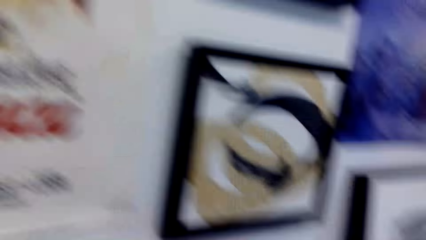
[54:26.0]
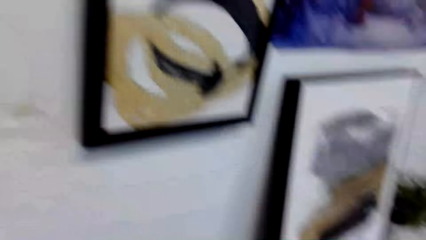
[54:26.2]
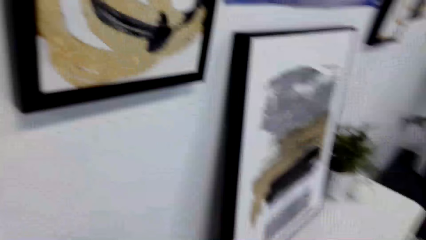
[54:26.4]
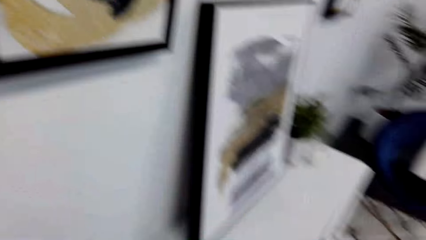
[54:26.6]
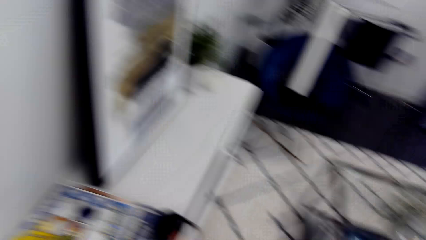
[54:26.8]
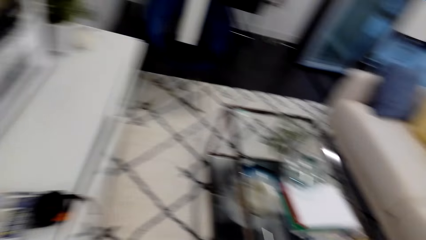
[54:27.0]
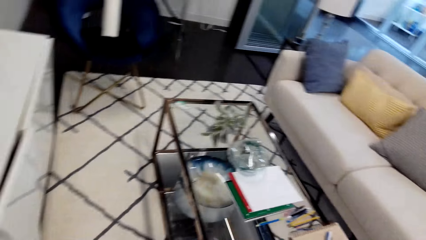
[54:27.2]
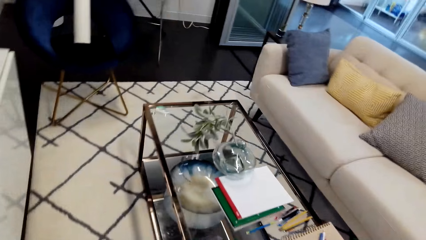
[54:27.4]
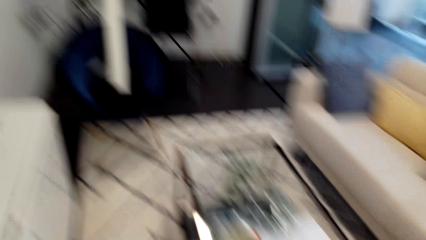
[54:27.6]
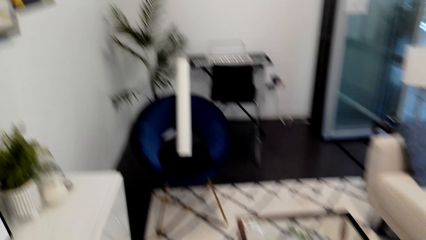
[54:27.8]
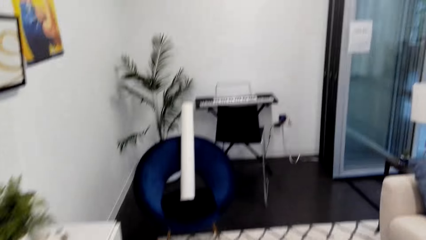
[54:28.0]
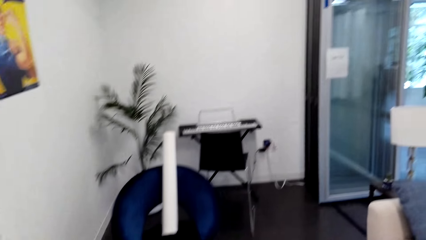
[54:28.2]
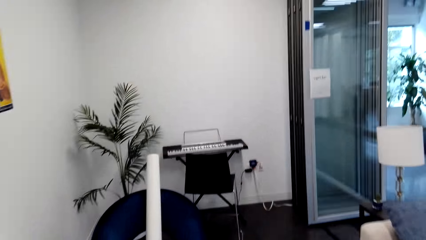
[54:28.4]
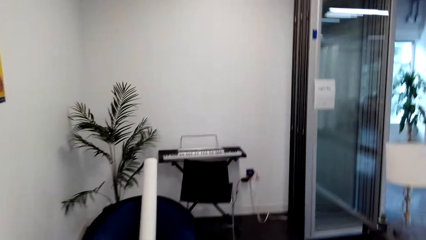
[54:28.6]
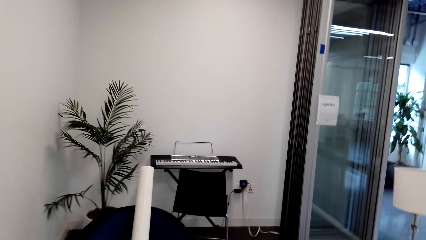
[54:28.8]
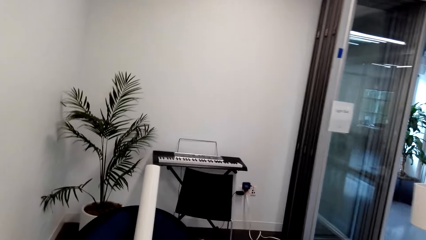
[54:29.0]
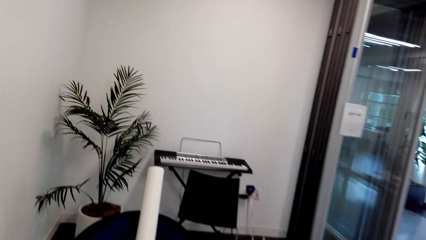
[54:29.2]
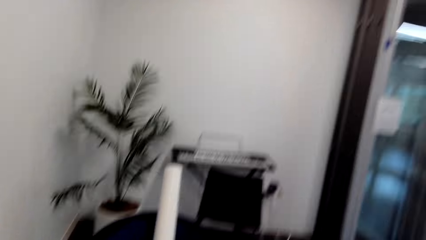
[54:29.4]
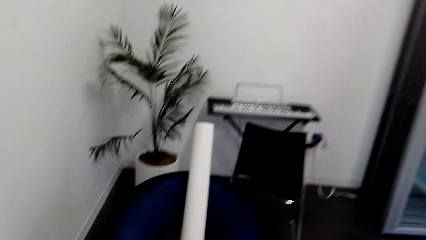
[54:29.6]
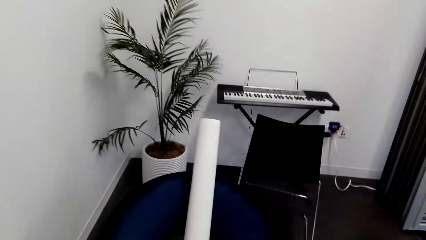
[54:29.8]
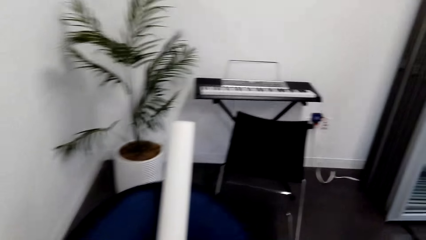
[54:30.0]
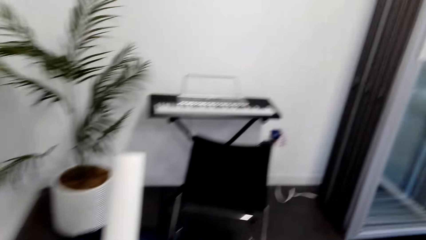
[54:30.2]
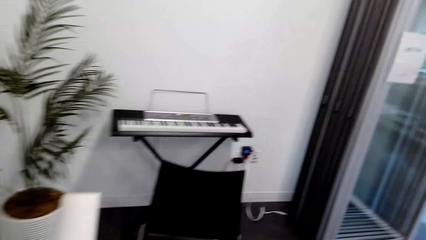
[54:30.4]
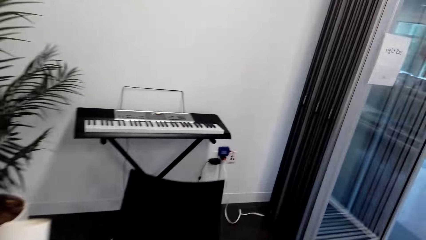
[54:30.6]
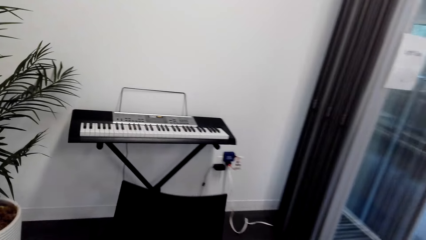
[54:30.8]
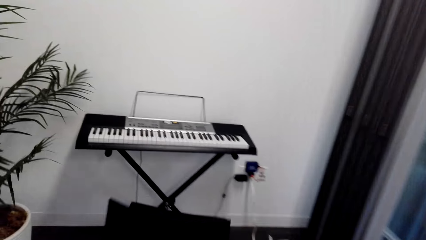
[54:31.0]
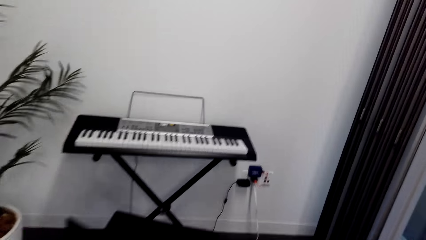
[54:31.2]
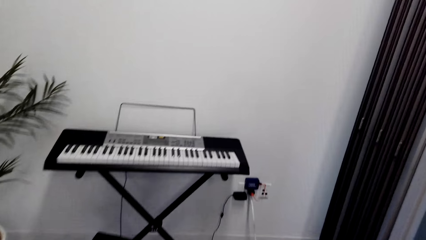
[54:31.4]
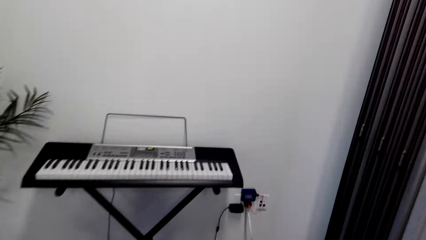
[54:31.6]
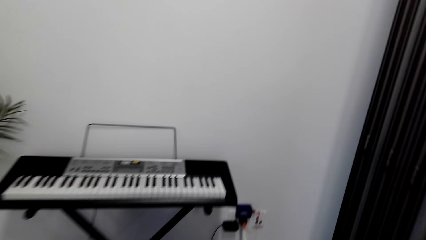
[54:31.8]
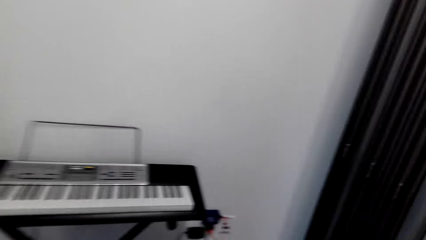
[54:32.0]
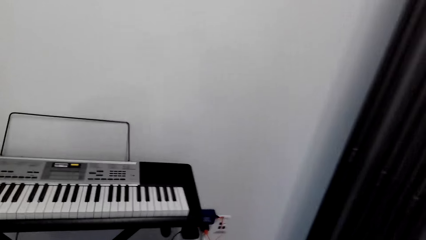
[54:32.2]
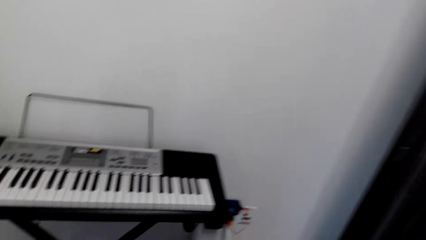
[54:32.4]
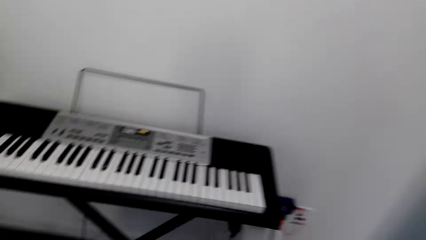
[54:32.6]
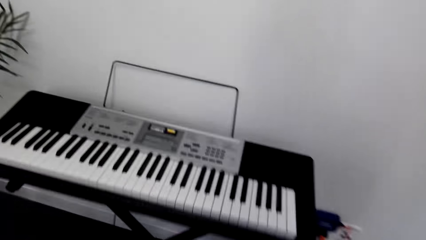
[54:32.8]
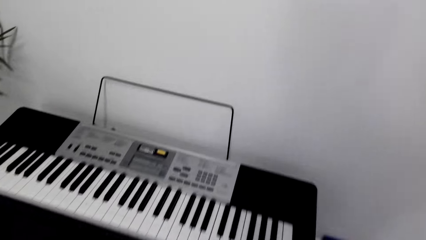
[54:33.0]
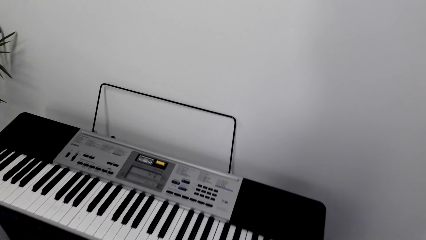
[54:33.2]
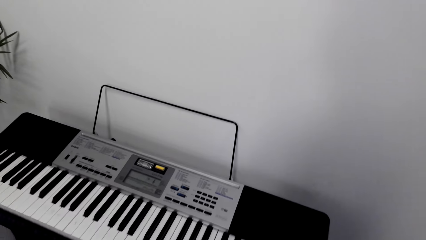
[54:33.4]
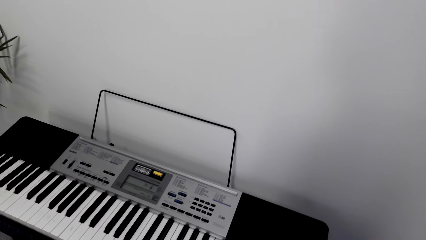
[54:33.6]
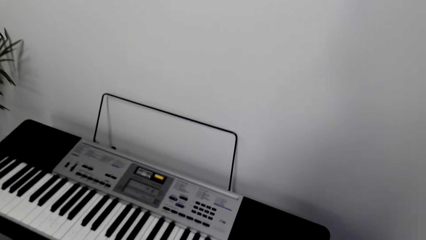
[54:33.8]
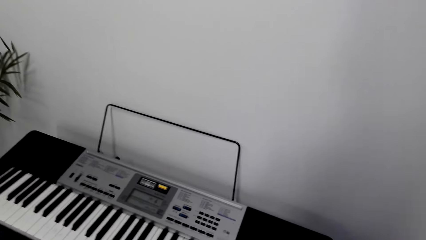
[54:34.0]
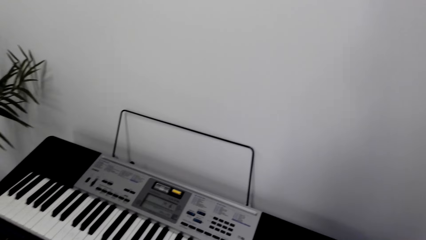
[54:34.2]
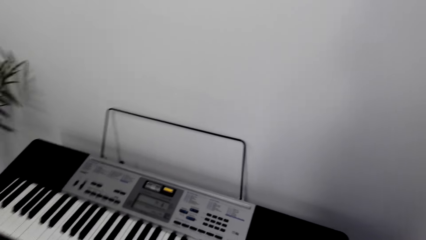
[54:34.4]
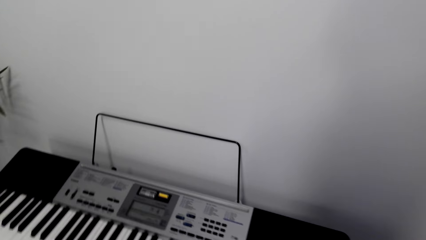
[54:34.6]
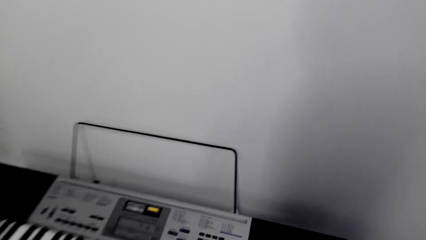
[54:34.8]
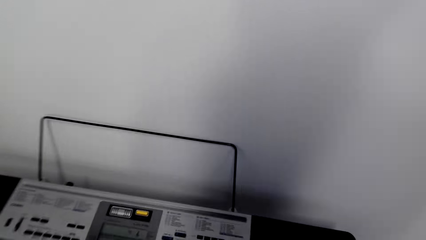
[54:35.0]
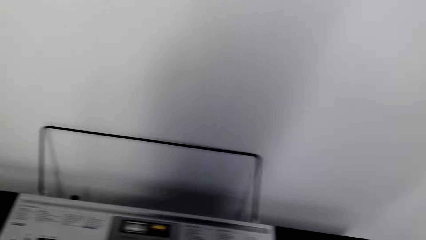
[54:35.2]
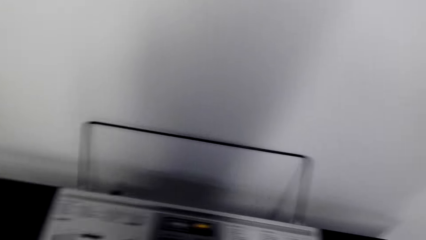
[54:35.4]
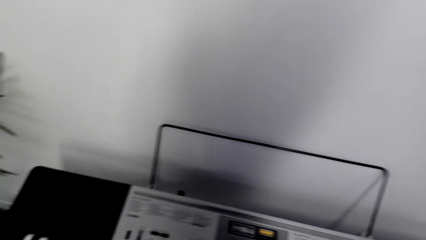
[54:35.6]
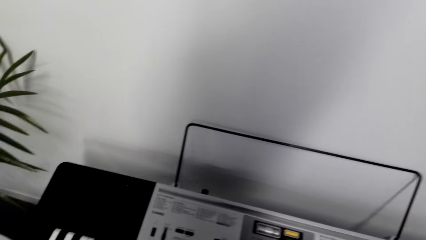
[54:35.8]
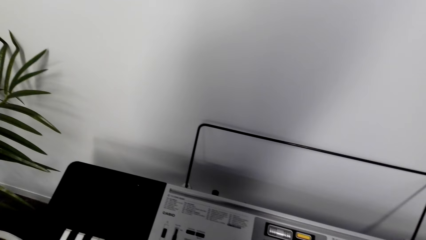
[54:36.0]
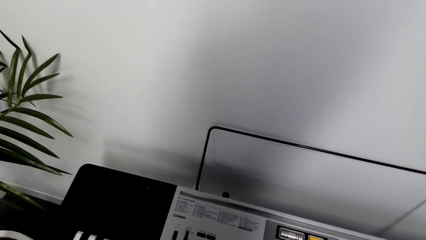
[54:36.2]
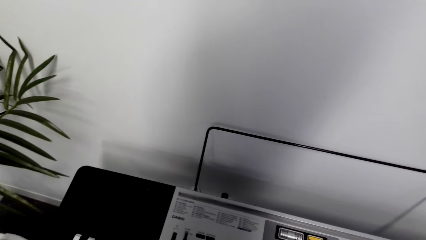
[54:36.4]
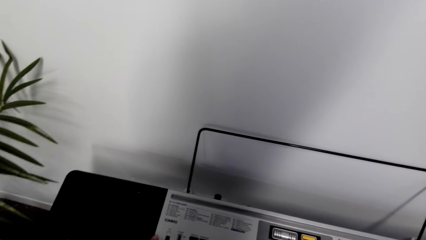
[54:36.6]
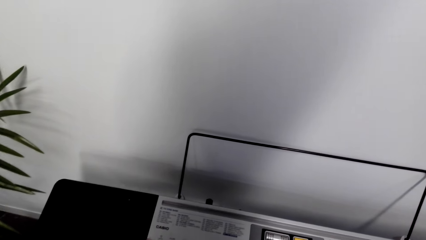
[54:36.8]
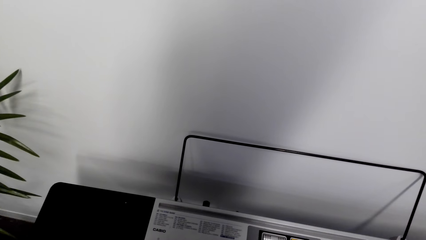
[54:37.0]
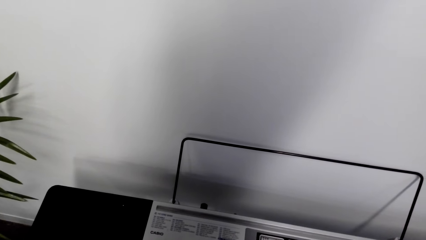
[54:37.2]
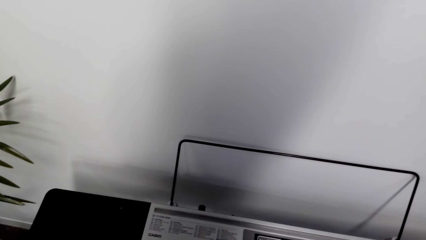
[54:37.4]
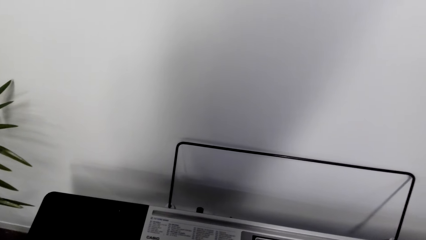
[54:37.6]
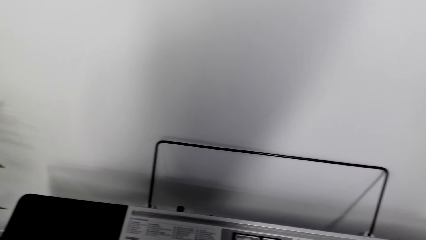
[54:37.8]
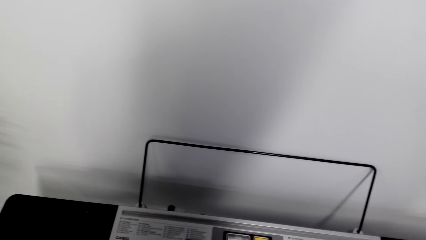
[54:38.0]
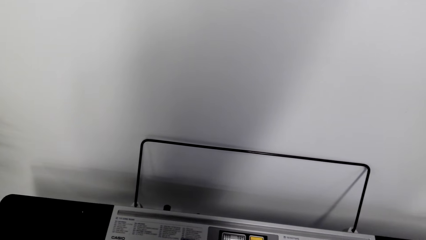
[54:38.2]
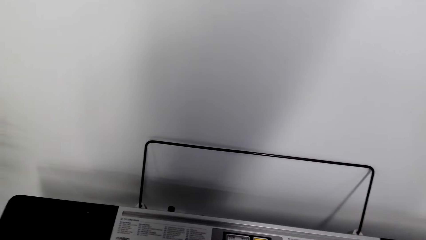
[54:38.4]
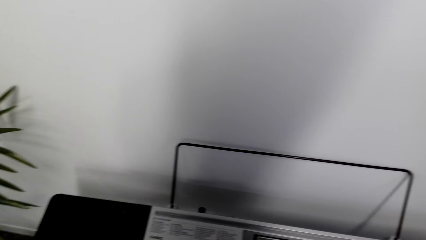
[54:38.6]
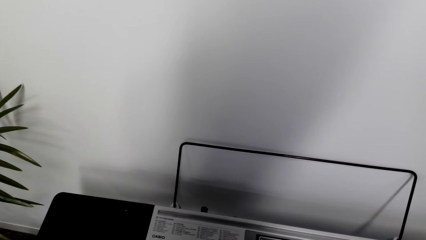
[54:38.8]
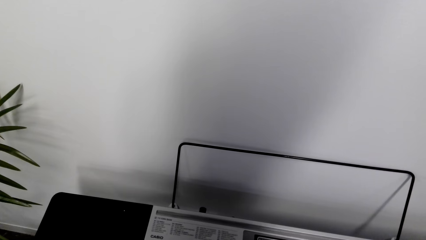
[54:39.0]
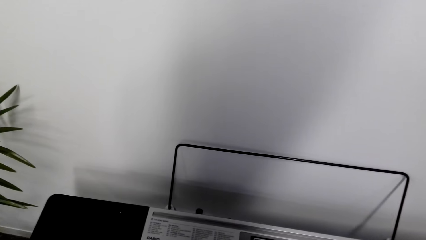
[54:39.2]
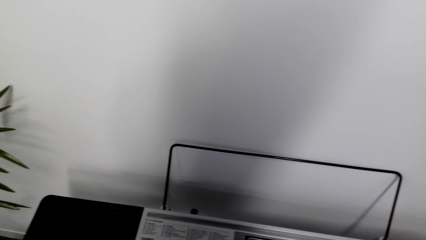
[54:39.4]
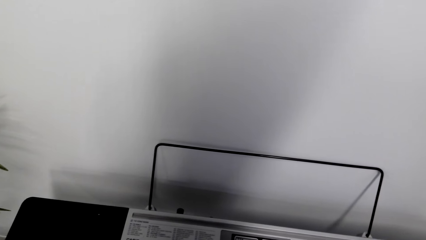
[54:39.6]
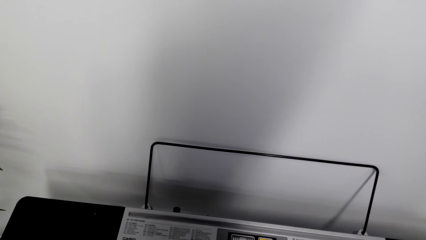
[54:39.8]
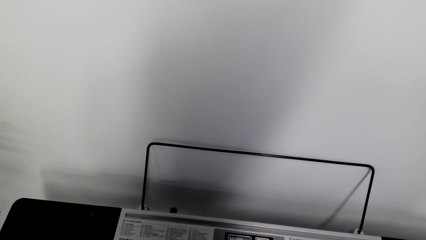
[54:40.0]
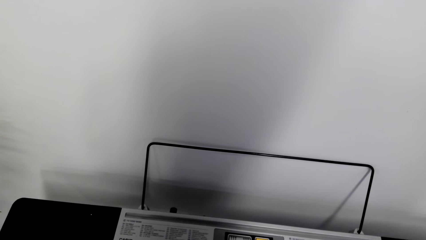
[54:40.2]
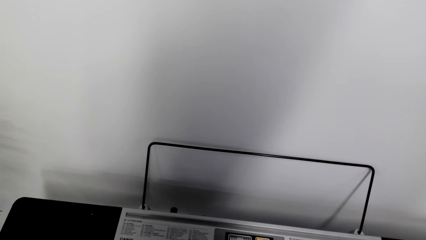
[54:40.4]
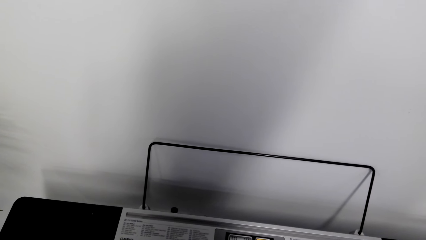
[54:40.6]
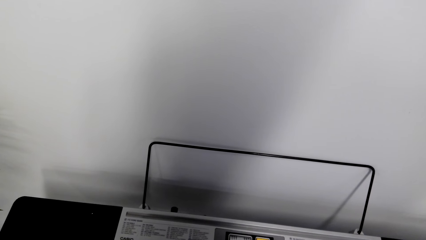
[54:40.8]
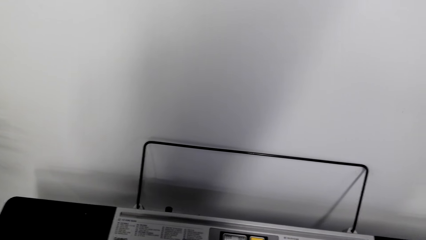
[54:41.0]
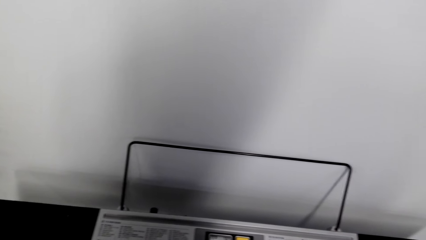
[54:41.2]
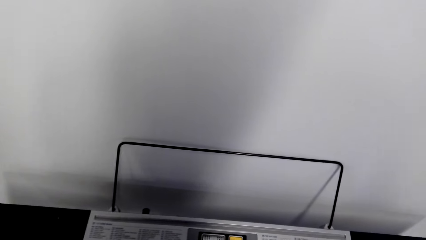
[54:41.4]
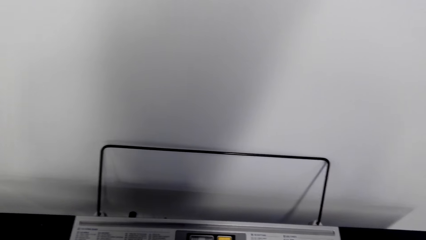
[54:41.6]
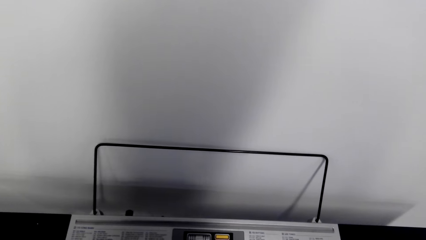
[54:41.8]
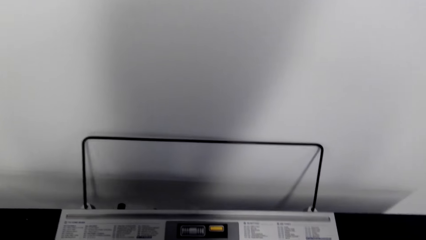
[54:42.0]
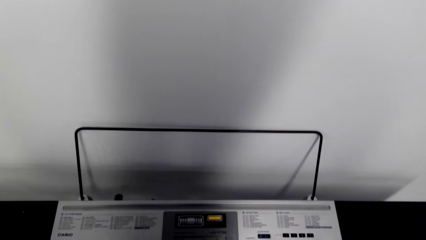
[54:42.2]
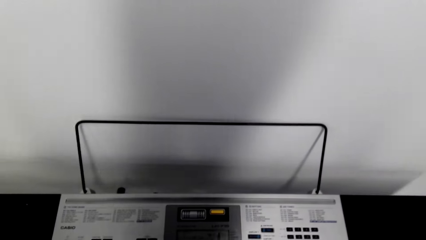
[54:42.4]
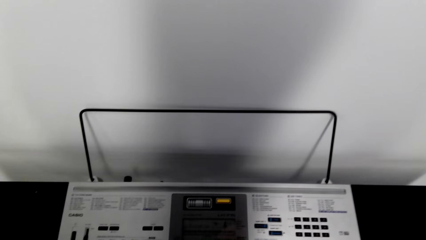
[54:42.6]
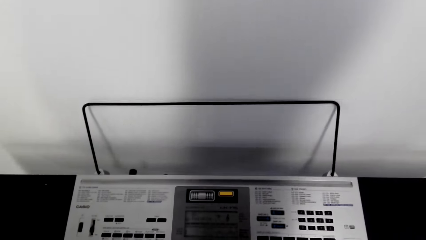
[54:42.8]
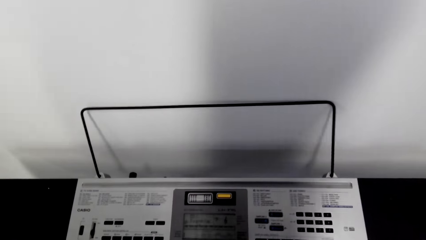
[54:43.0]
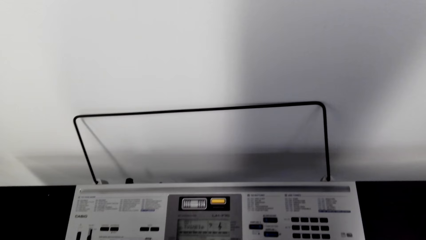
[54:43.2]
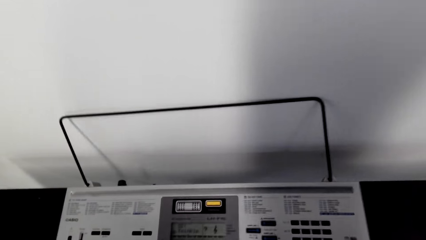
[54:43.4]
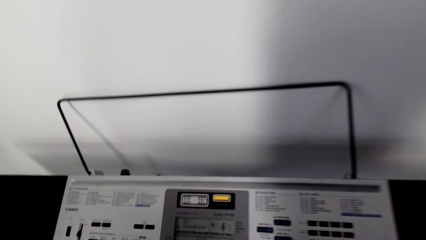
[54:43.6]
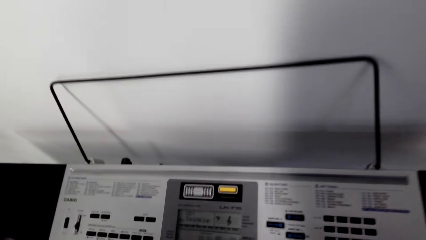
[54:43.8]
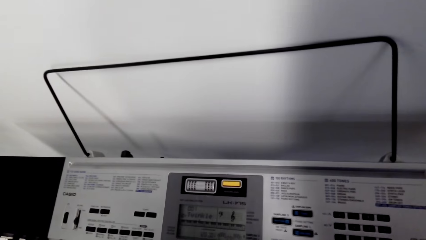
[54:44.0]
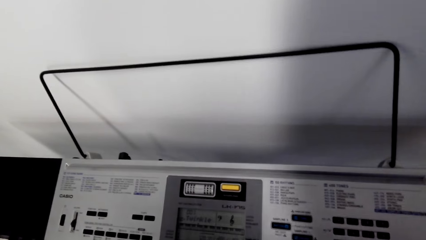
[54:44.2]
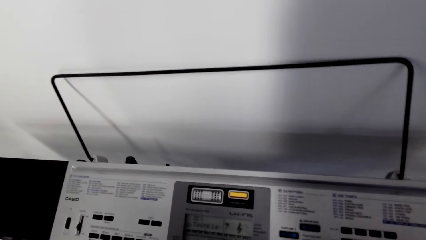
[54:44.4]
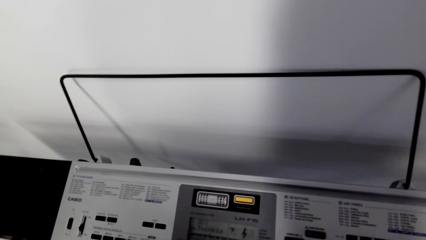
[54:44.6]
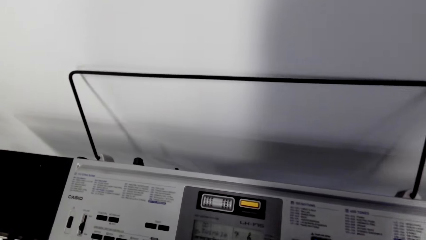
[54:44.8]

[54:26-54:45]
The camera wearer walks in the house. They look at the piano. They play the piano.
